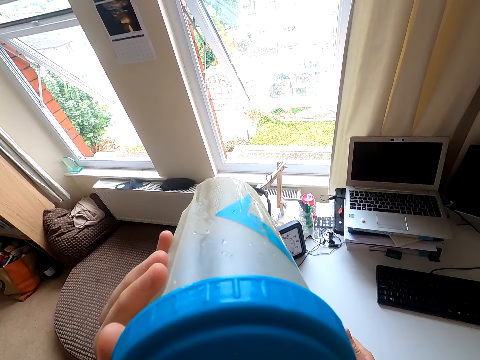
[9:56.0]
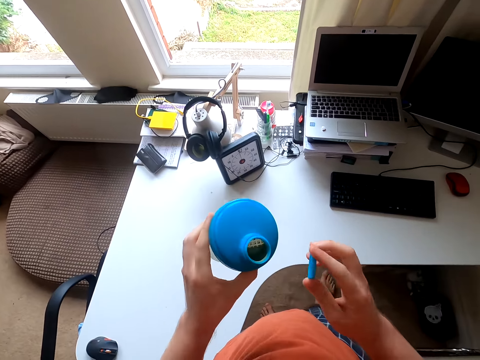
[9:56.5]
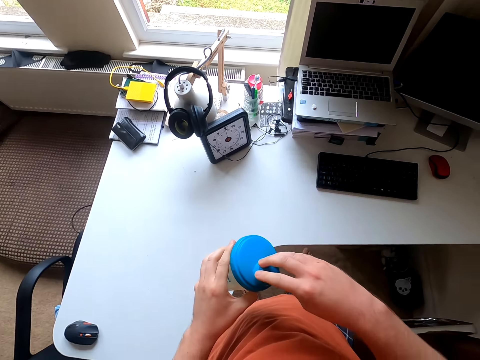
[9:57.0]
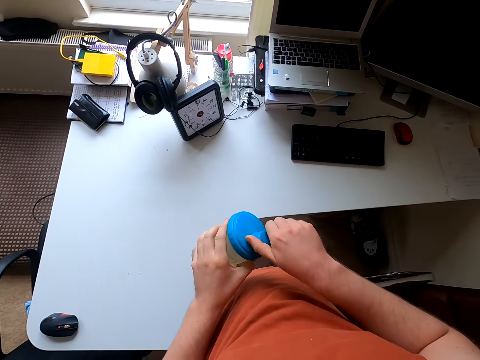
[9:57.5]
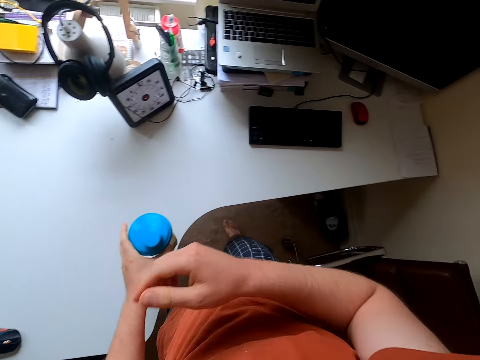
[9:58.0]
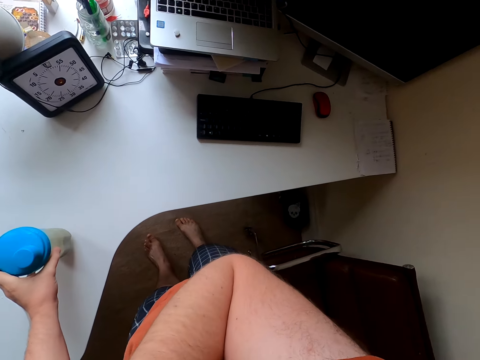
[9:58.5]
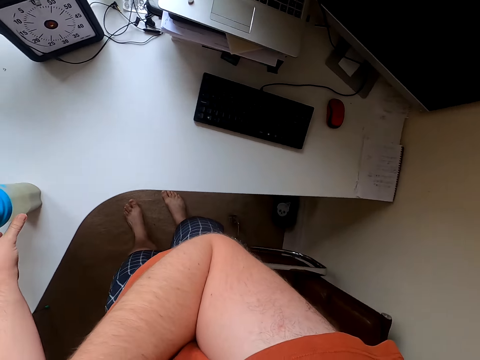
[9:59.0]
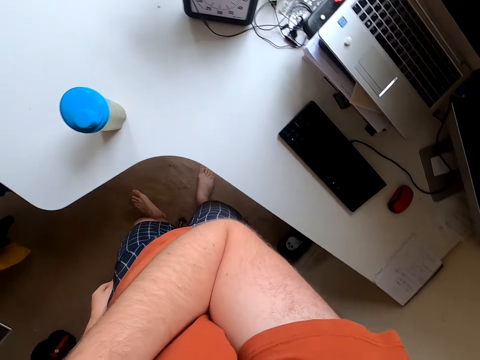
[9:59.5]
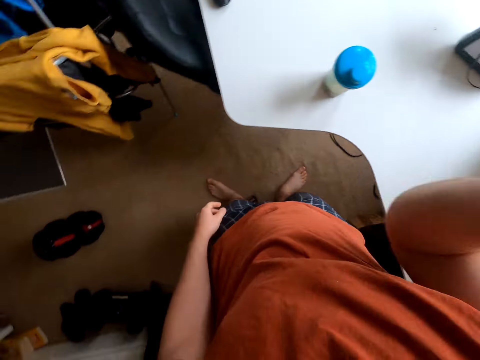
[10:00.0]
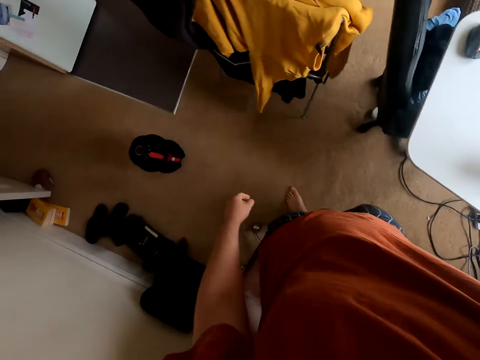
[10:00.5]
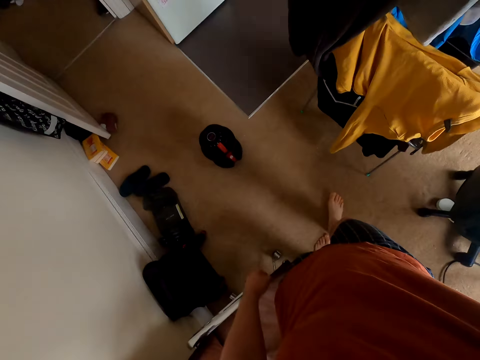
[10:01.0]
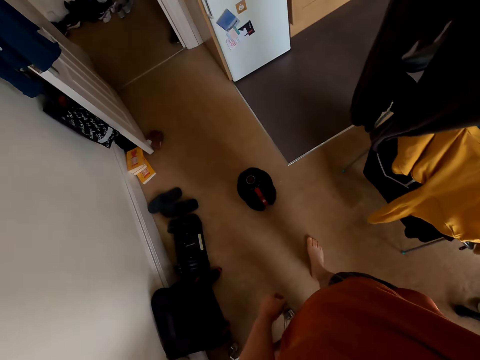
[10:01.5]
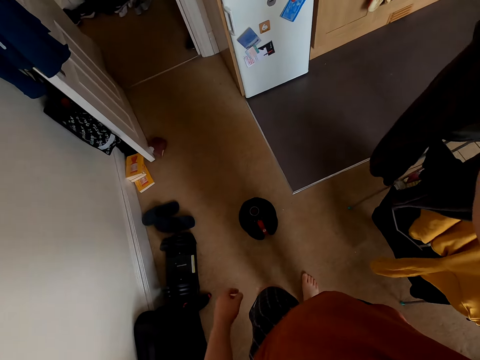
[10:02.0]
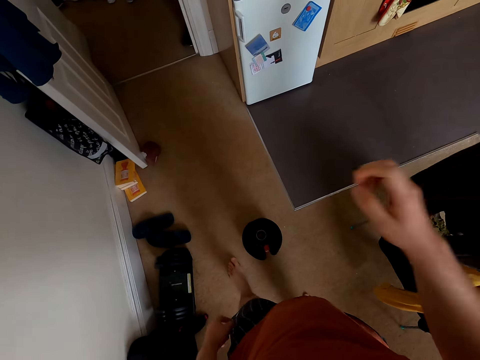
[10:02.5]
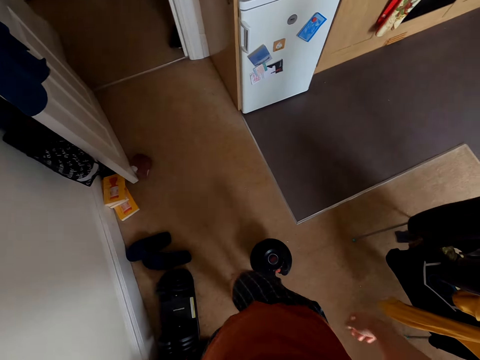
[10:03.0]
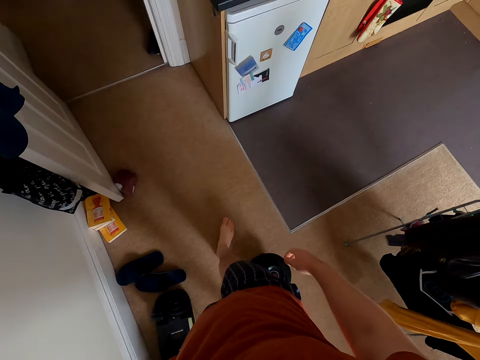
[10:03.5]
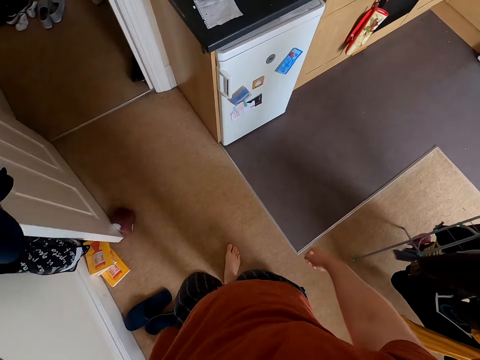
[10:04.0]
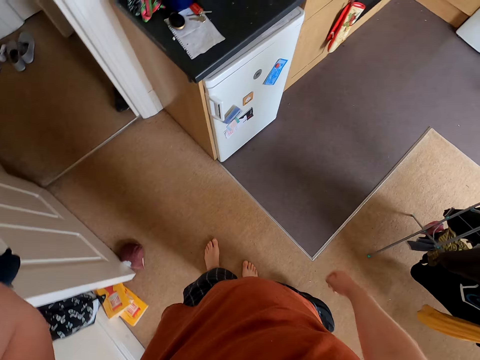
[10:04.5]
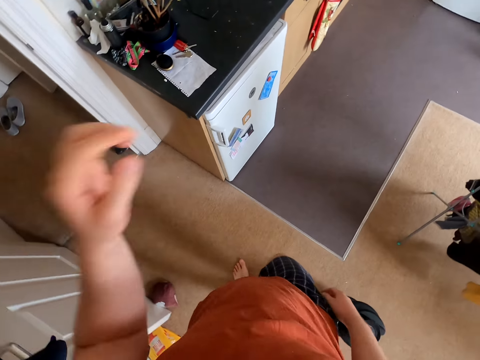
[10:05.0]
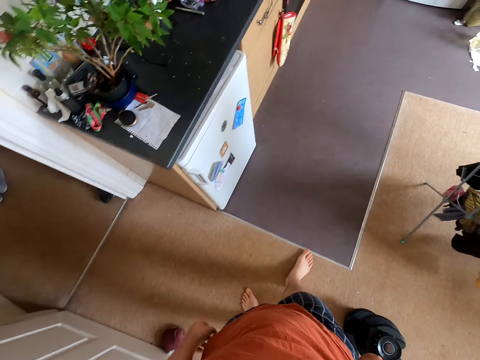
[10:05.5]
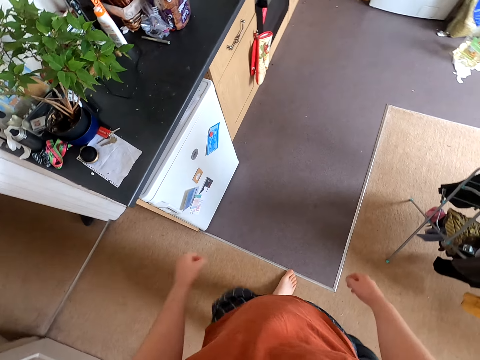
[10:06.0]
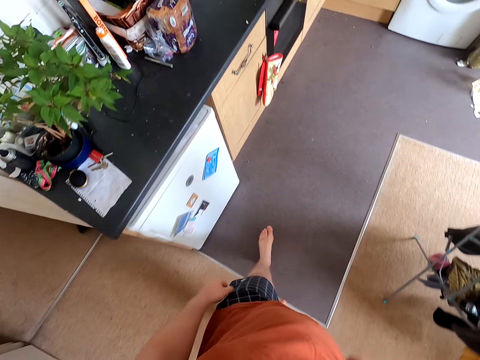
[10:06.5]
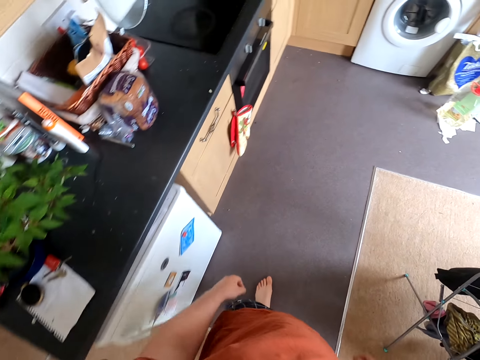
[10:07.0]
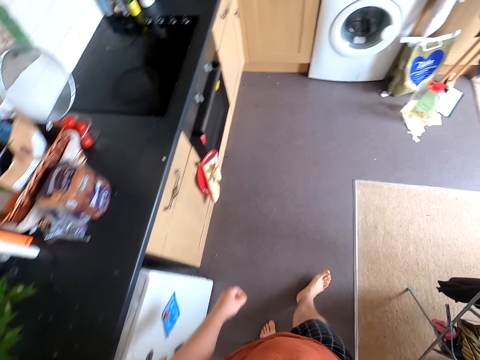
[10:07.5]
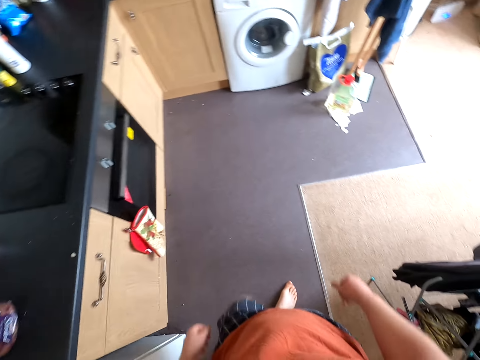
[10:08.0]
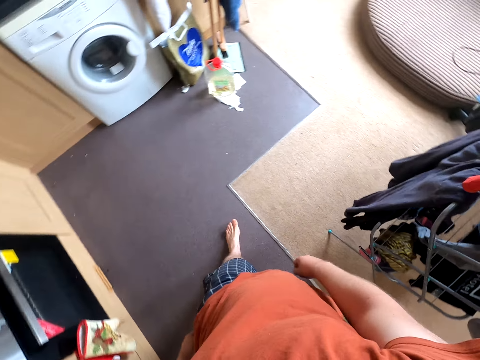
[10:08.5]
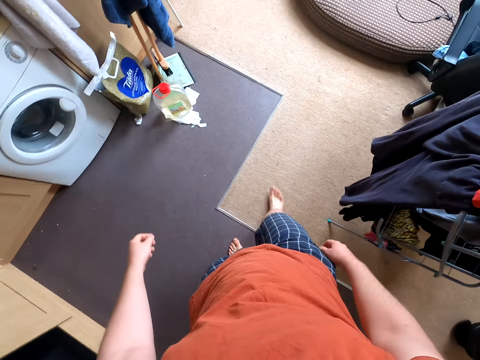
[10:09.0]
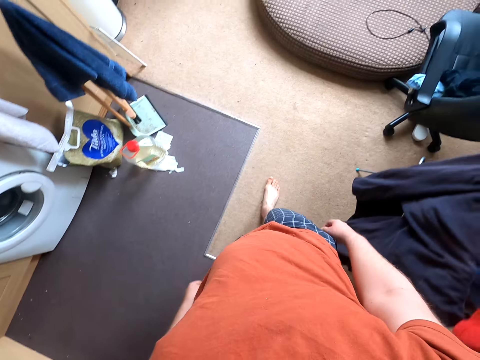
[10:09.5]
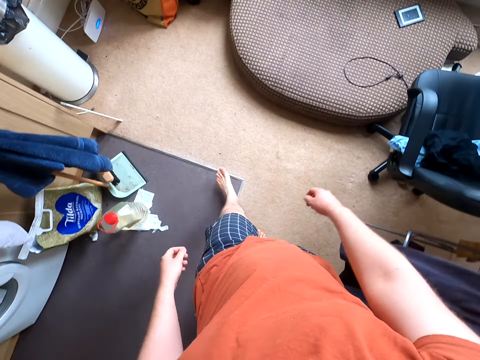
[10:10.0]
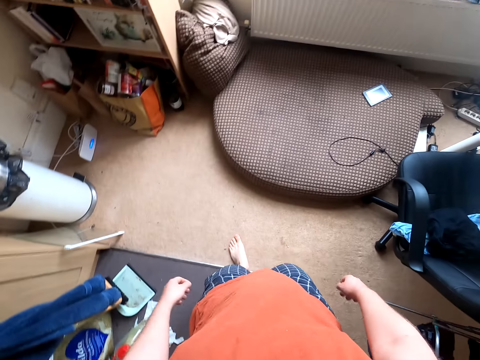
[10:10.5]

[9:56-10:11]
The camera wearer closes the water bottle. They put the water bottle on the table. They walk around the room. They fix the camera. They breathe. They walk around.

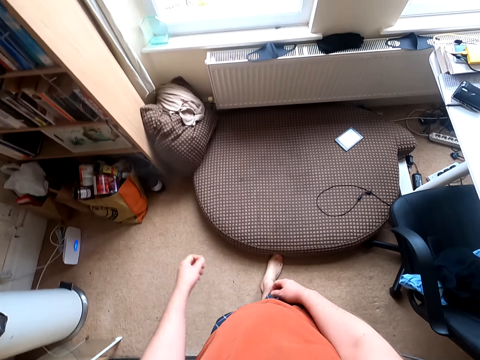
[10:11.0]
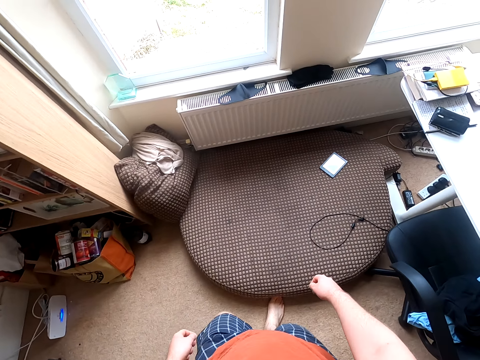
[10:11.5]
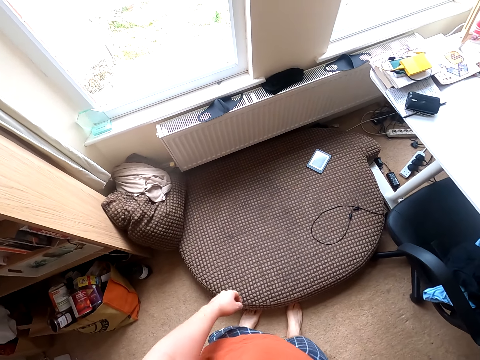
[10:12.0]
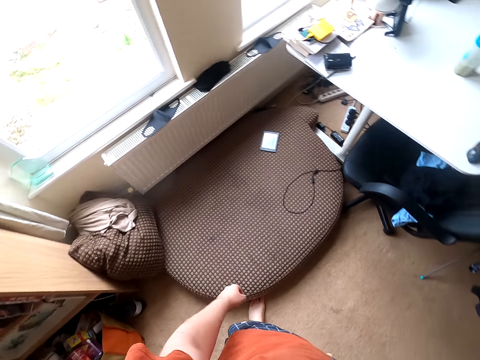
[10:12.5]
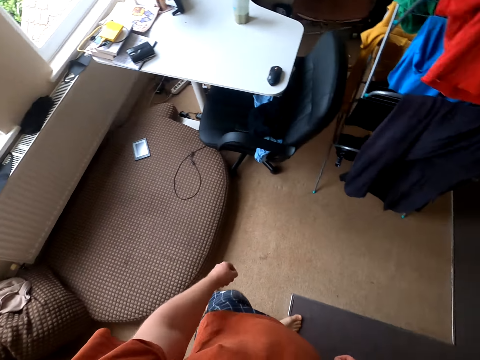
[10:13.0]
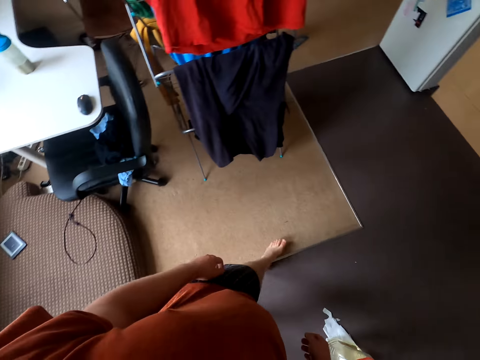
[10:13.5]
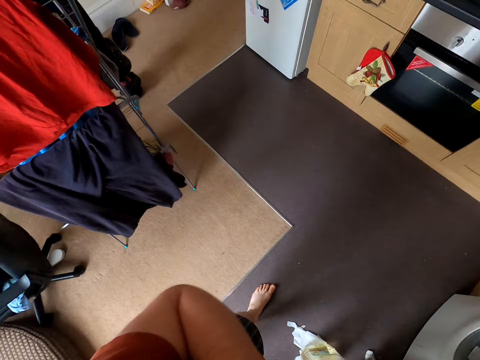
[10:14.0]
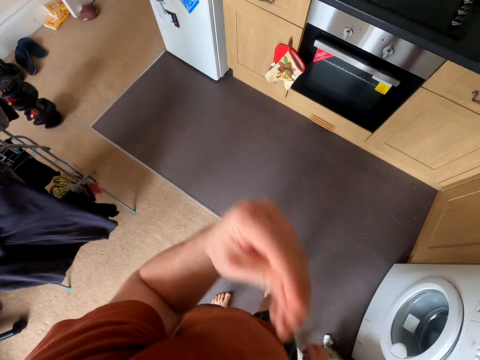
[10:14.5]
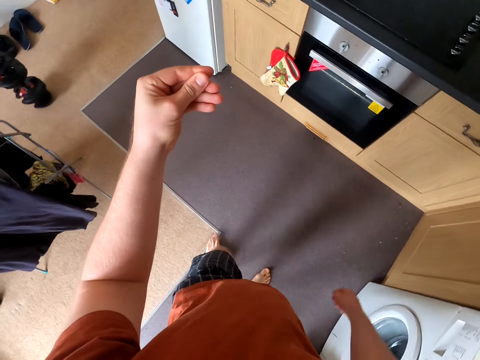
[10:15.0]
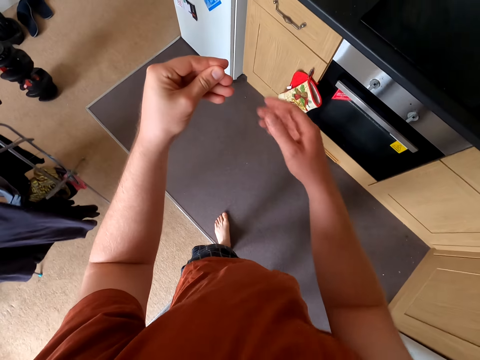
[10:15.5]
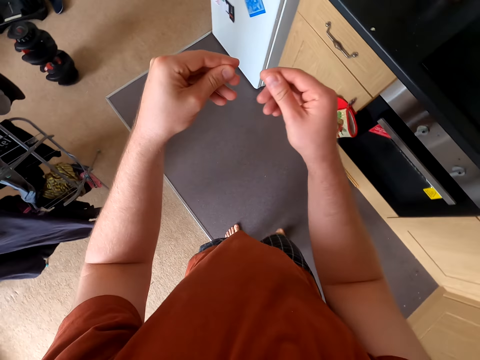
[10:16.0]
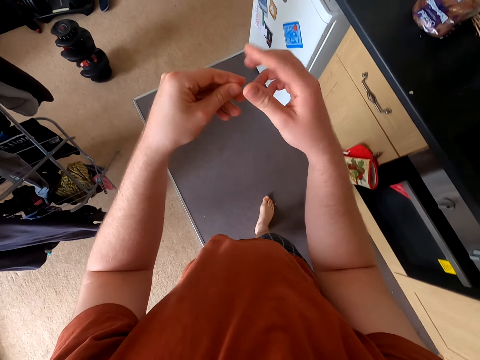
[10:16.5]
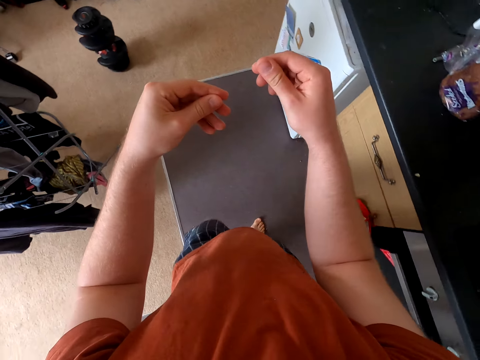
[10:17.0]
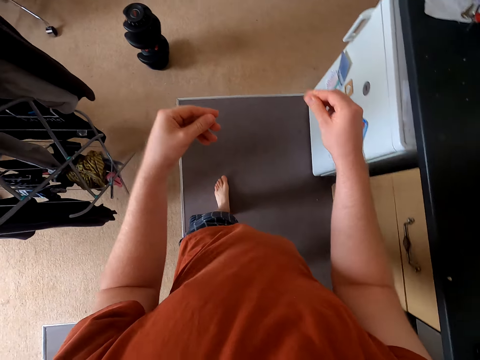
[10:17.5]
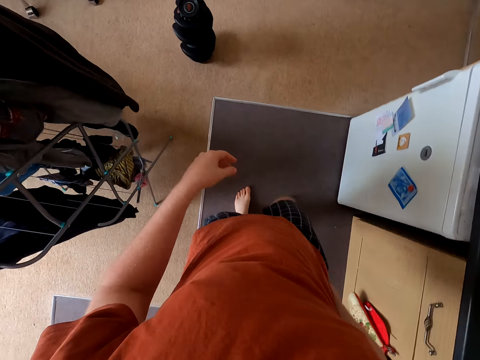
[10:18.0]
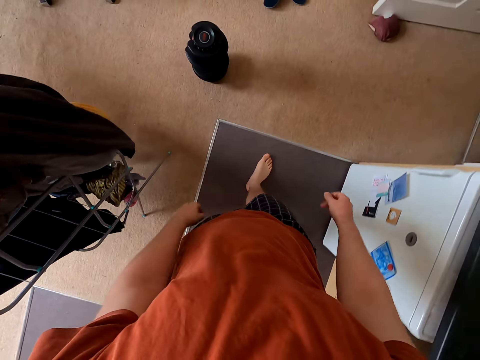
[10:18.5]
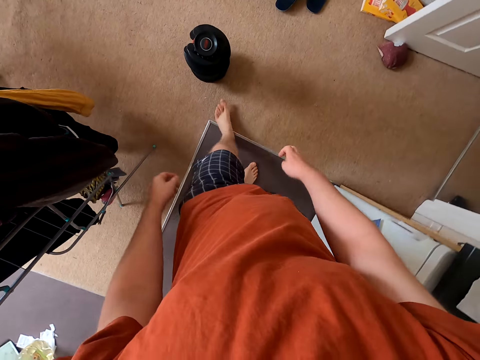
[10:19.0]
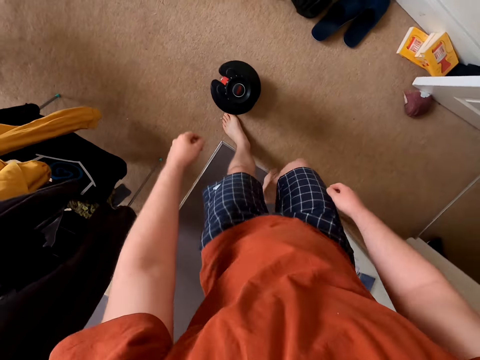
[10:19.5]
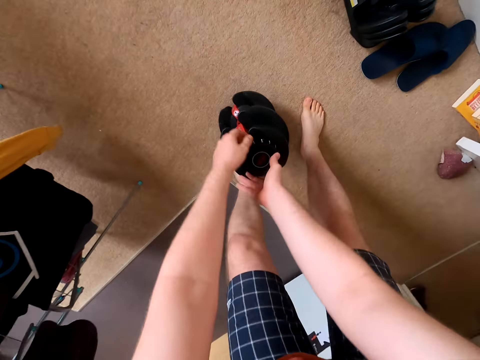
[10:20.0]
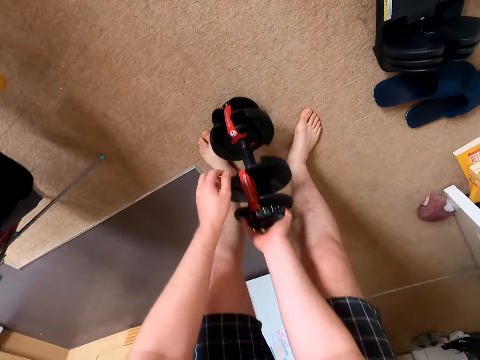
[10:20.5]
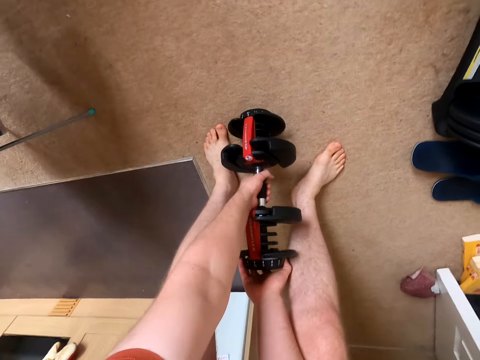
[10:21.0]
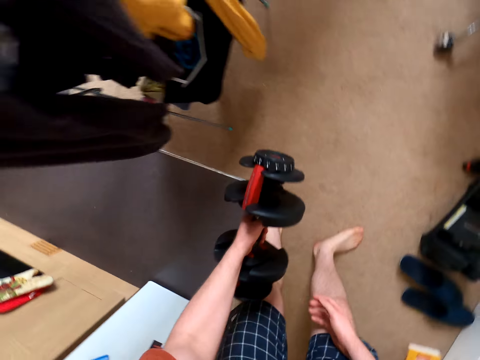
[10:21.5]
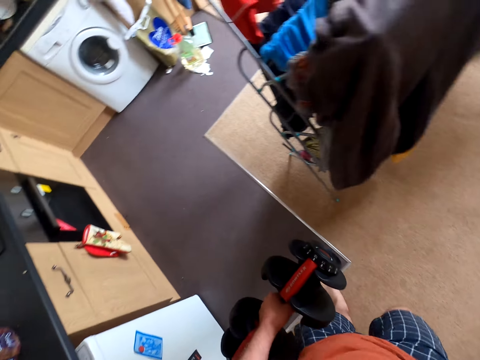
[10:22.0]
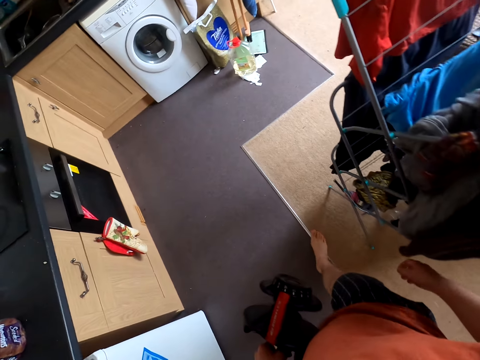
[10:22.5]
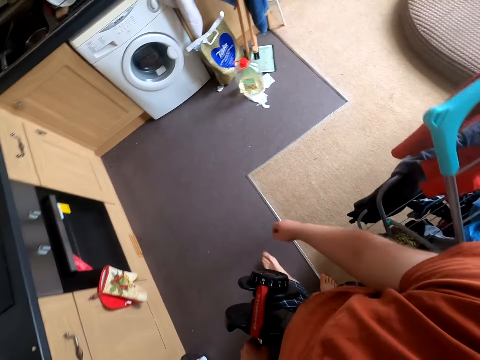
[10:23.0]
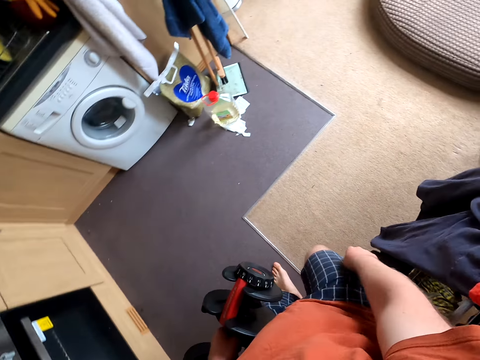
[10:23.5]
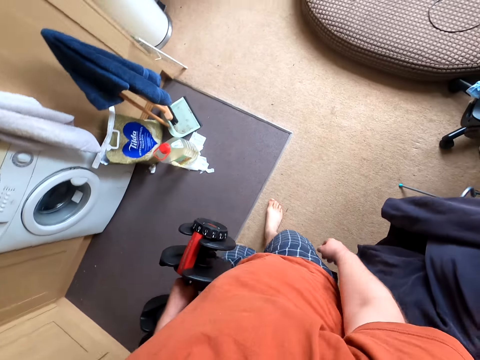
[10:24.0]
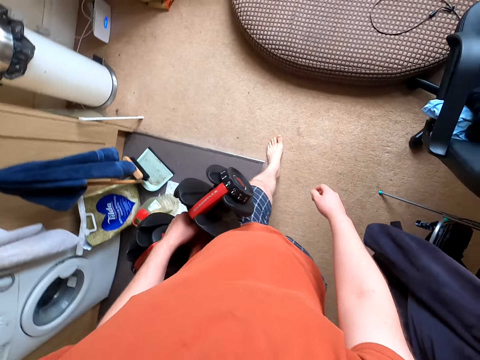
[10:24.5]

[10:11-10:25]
The camera wearer lifts up the hand. They pick hair. They straighten a thread. They breathe. They walk around the room. They lift the dumbbell. They walk around the room.
